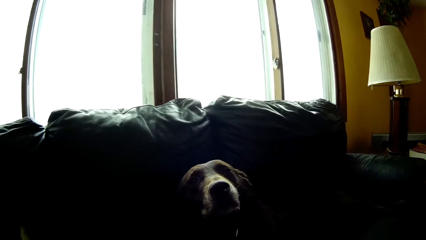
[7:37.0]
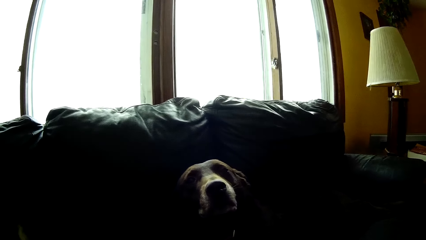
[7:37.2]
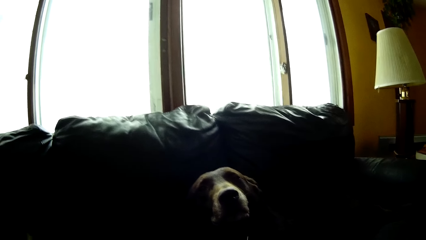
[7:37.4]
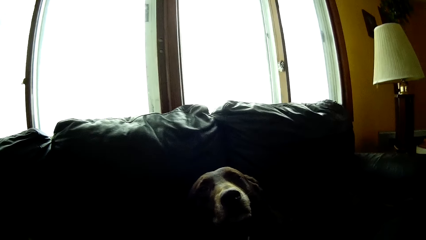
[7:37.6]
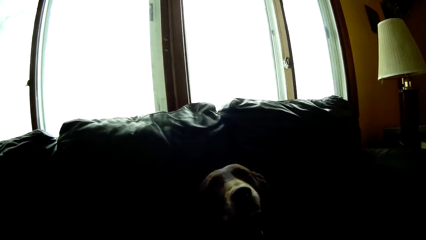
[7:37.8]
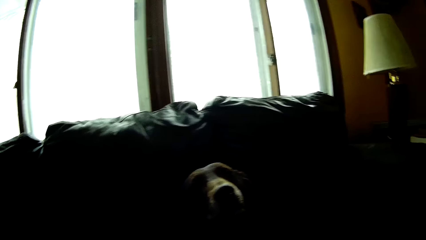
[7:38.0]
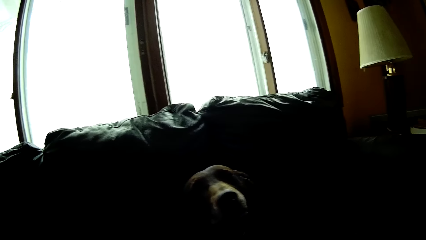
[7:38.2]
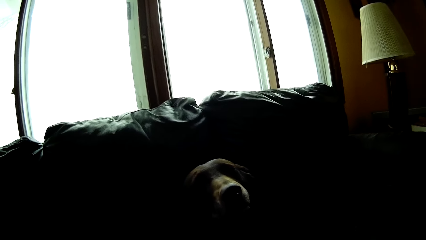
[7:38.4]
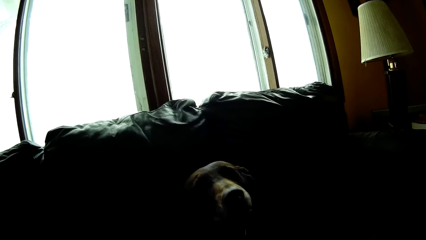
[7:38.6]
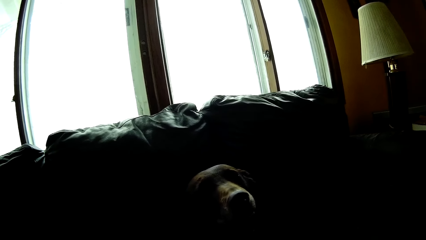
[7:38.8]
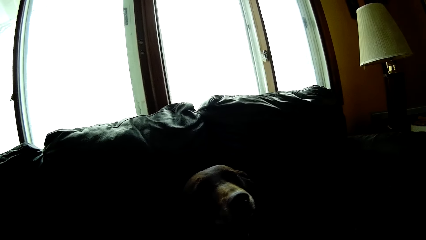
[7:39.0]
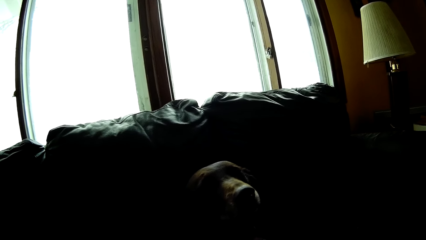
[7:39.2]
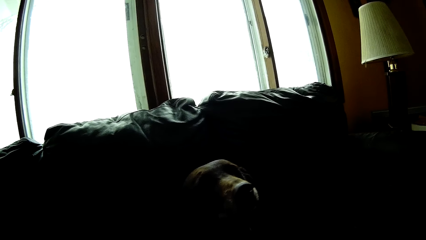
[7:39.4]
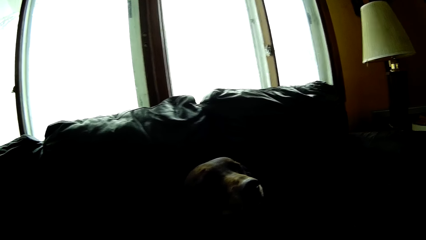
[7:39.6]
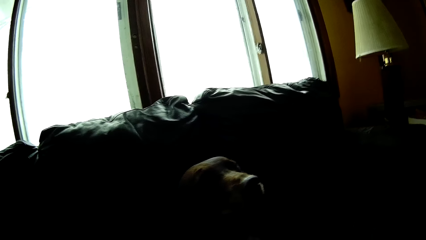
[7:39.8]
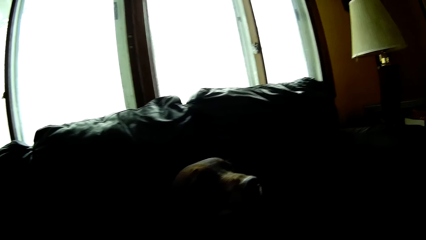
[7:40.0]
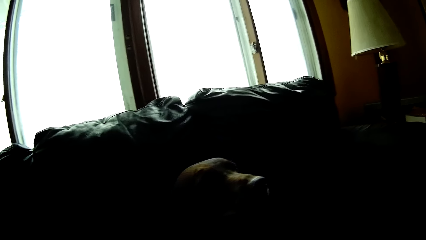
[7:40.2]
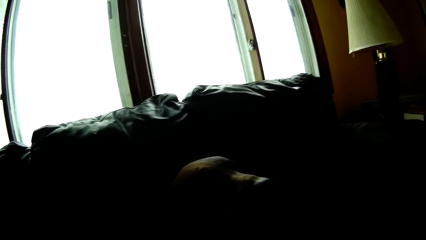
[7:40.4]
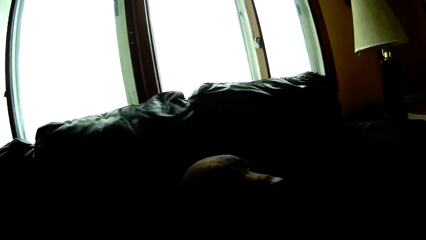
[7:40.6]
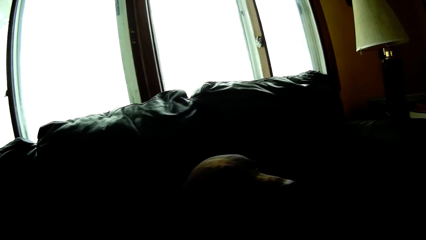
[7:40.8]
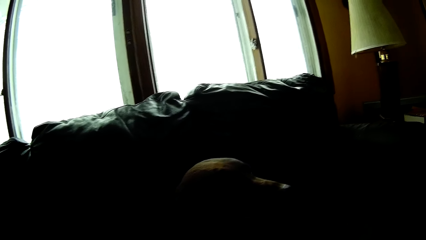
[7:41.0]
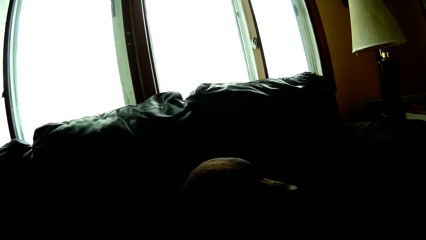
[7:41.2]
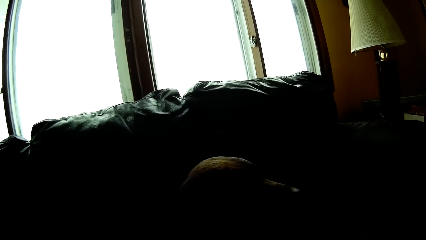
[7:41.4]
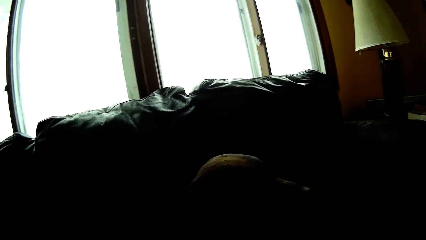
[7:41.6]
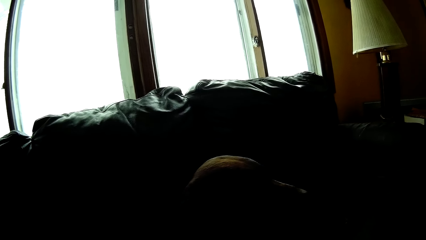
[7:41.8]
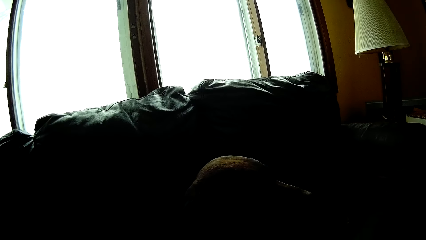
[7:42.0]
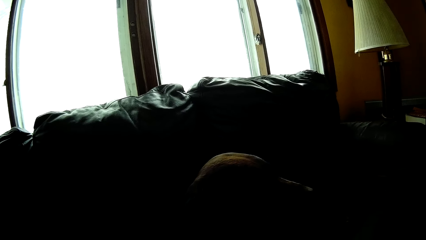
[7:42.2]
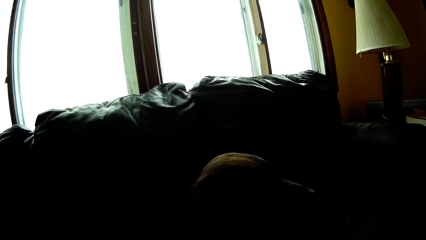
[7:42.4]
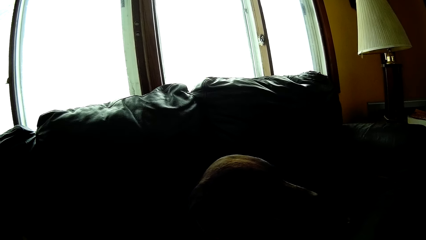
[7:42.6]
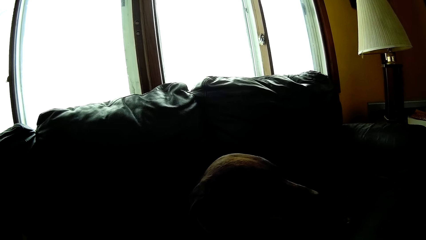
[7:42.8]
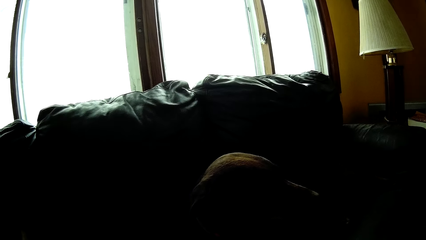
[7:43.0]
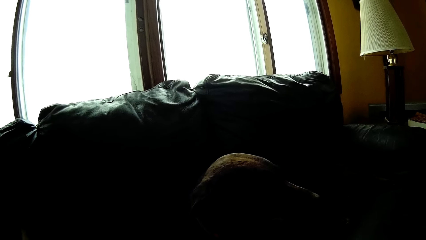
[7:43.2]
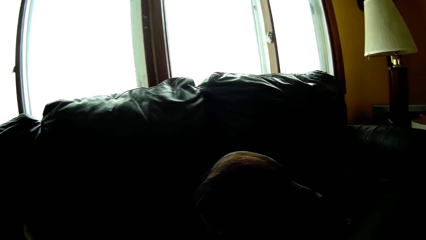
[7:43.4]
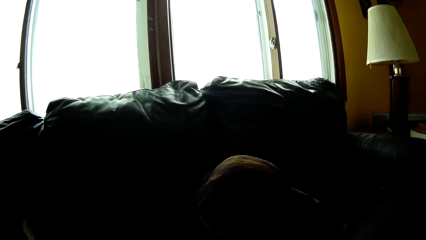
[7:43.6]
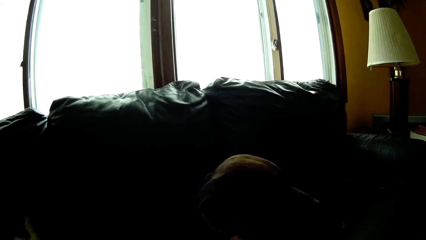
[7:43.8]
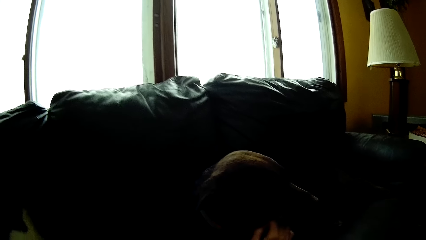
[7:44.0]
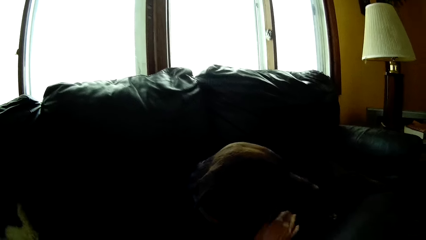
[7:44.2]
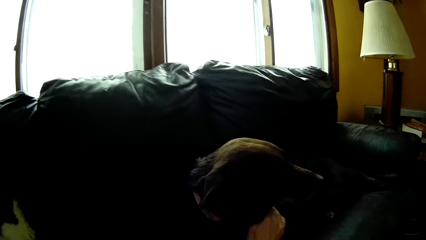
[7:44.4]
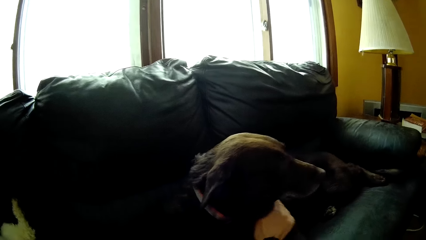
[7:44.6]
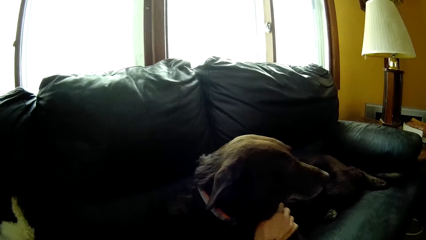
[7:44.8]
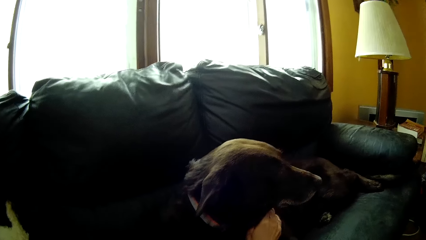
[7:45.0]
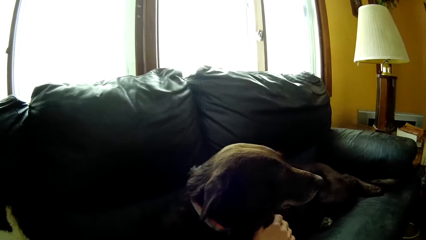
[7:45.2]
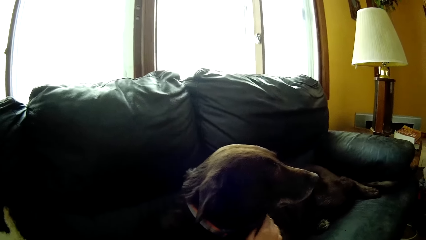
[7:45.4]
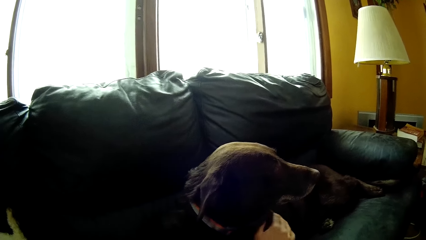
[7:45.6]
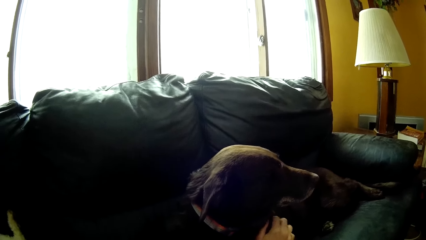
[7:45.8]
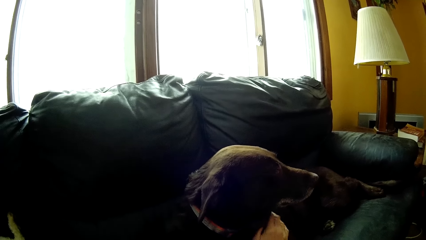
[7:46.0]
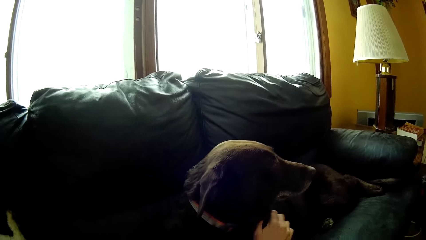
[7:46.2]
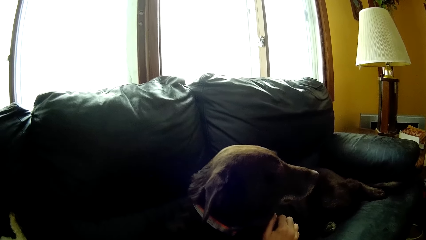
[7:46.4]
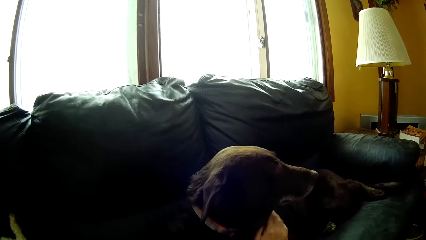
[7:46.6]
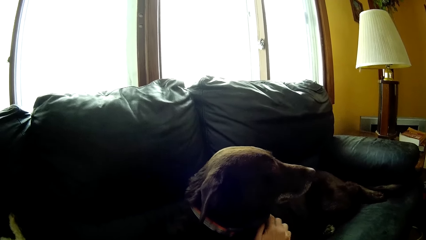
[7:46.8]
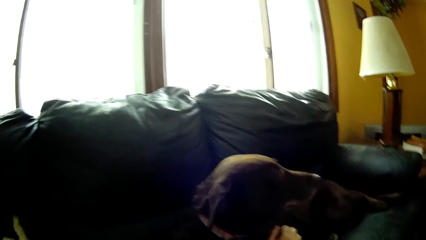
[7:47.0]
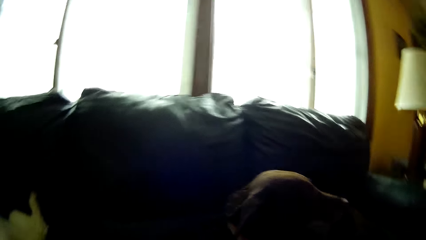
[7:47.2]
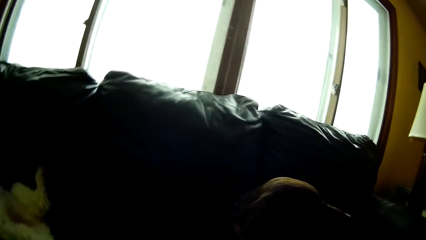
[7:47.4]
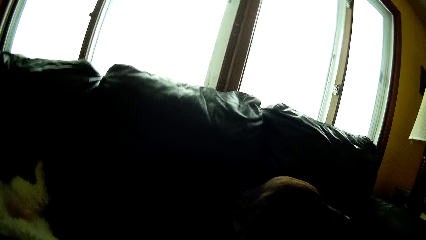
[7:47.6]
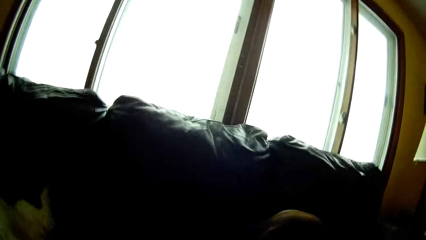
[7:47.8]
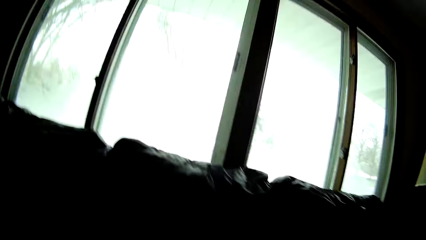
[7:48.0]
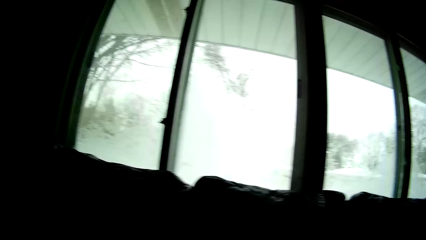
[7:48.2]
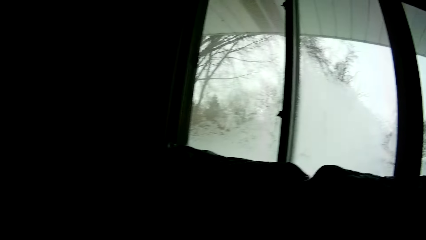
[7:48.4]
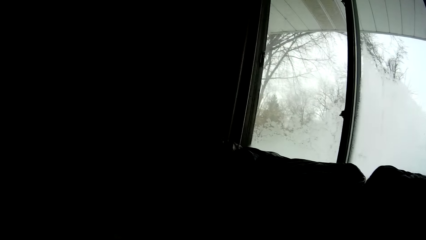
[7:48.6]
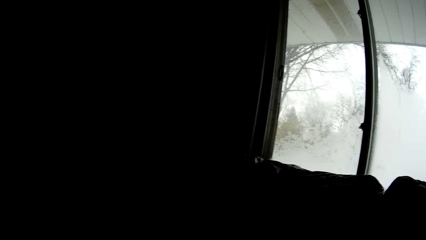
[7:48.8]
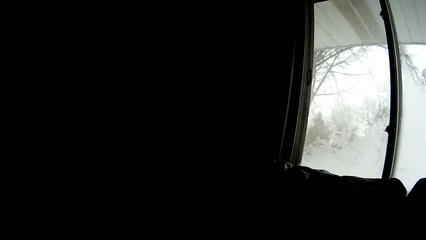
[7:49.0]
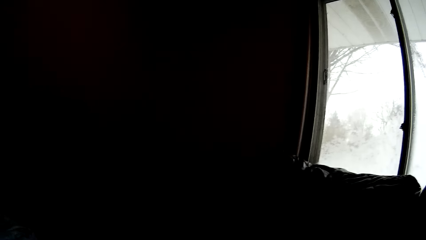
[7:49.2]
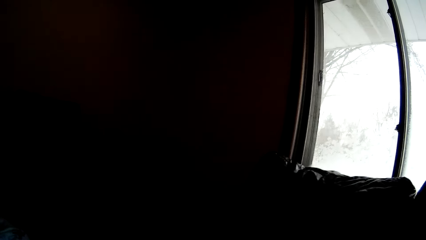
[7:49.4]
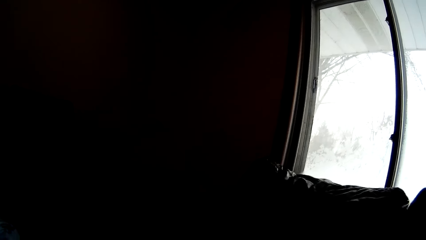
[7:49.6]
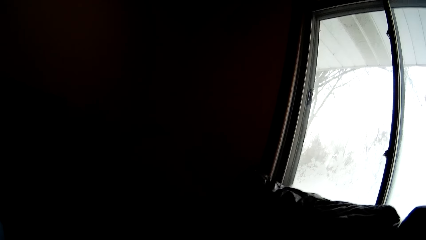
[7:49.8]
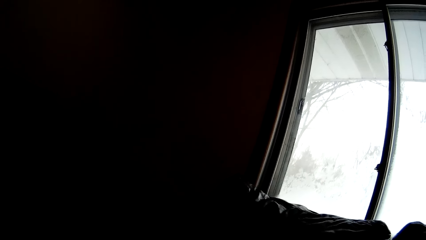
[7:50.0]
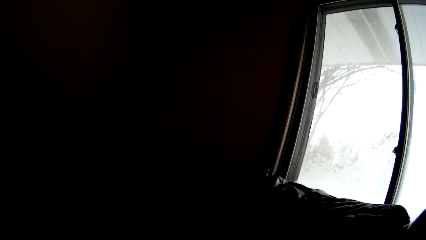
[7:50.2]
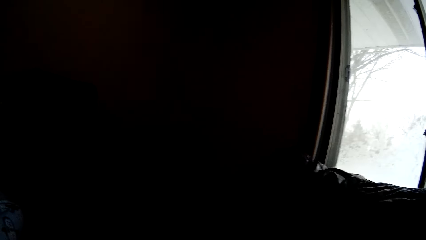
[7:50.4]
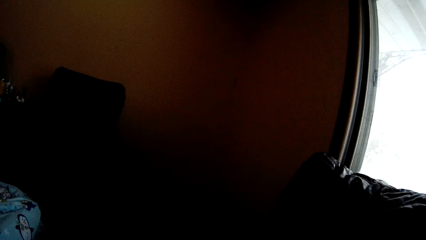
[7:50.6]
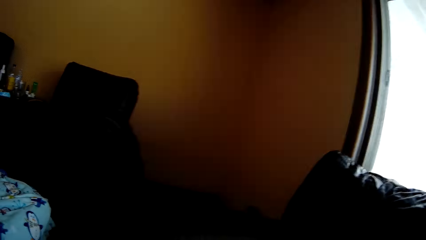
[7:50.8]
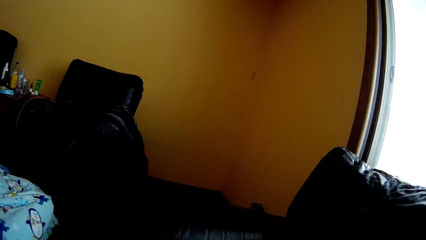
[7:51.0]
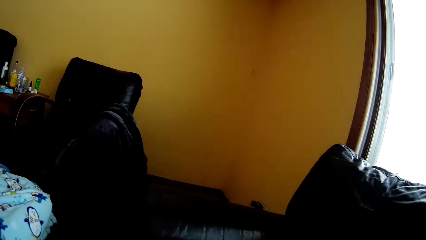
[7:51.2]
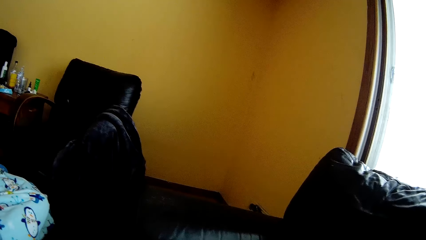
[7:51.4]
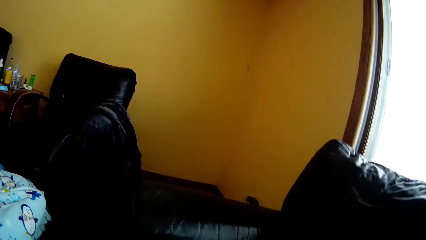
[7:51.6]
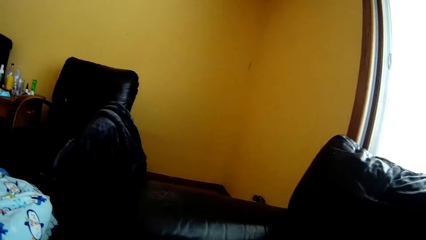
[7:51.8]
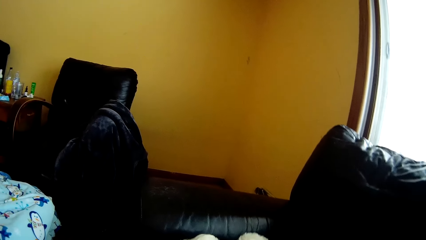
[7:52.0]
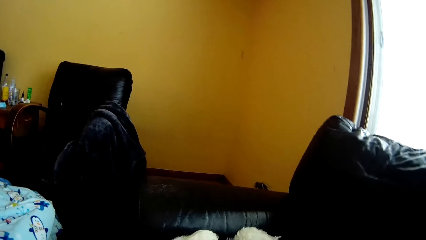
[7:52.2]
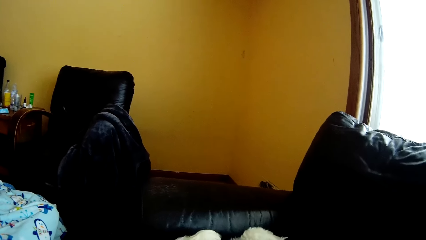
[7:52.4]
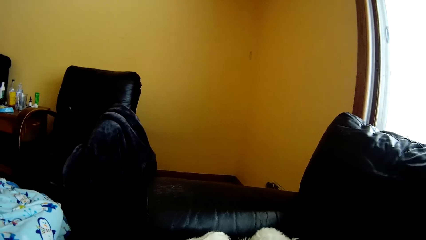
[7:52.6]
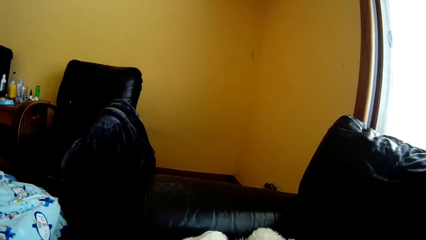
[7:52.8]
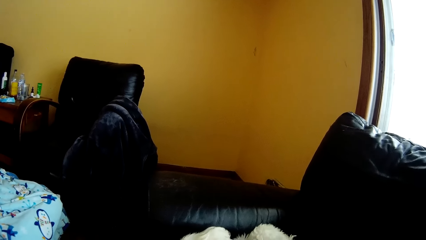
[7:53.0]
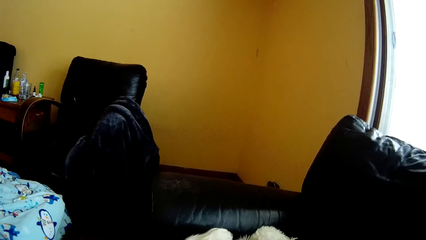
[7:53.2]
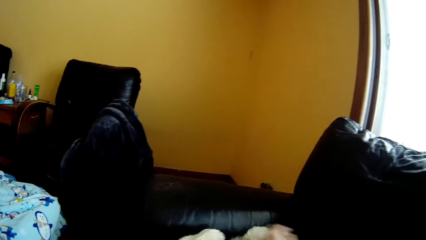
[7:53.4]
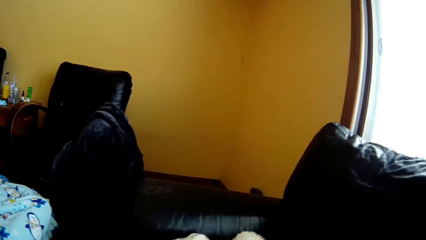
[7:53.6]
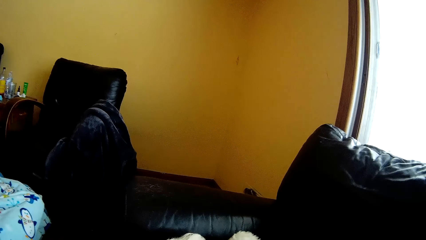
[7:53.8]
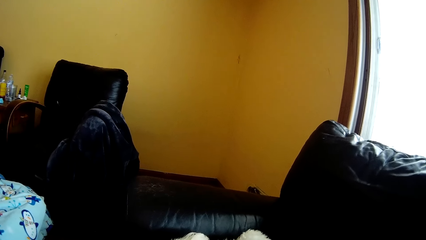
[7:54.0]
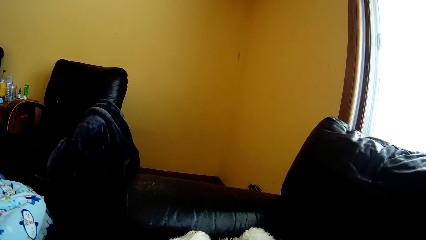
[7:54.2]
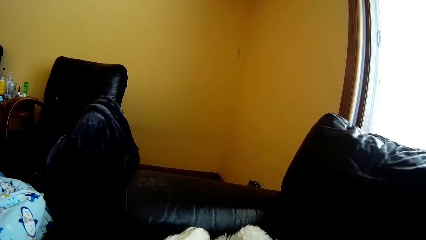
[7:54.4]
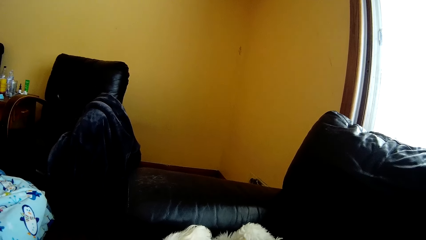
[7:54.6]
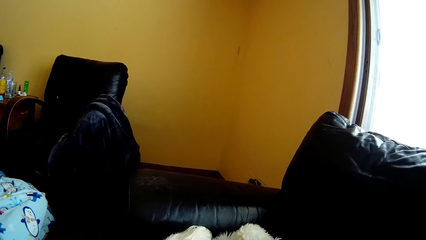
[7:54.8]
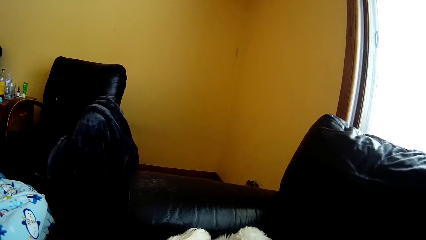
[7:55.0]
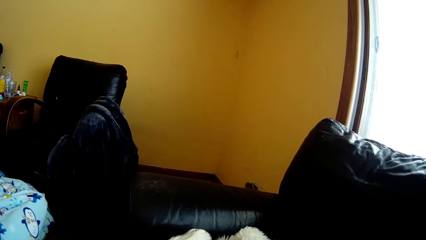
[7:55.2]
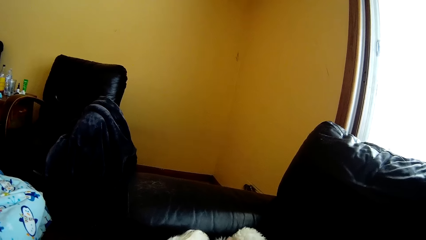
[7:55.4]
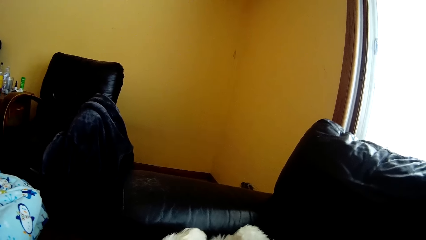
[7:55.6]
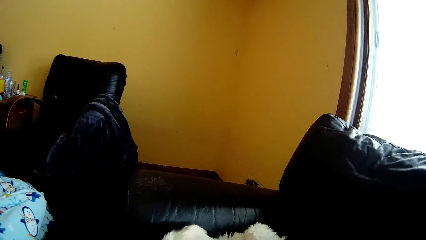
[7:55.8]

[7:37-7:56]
The camera wearer looks around the room. She pets the white dog on the couch with her left hand.
